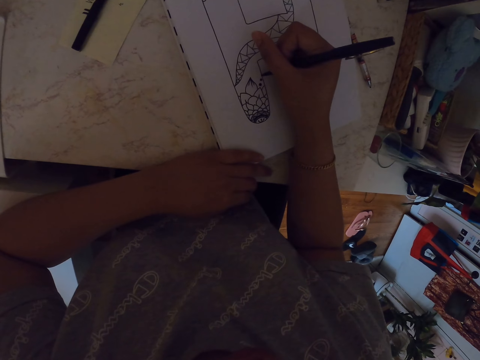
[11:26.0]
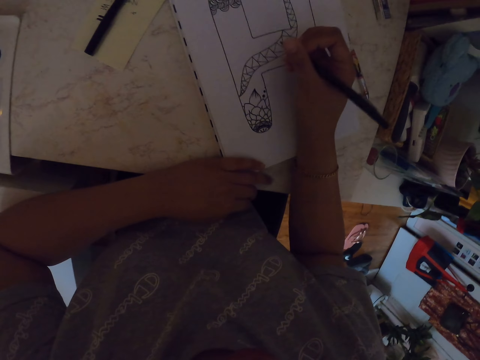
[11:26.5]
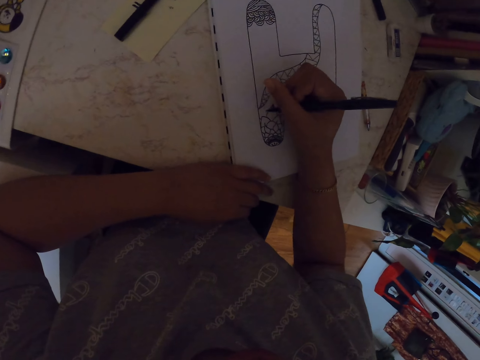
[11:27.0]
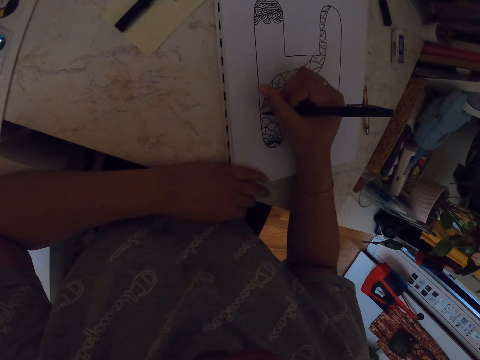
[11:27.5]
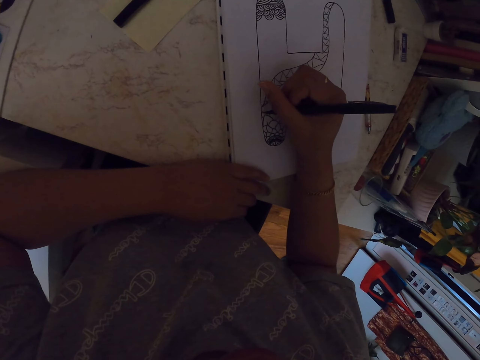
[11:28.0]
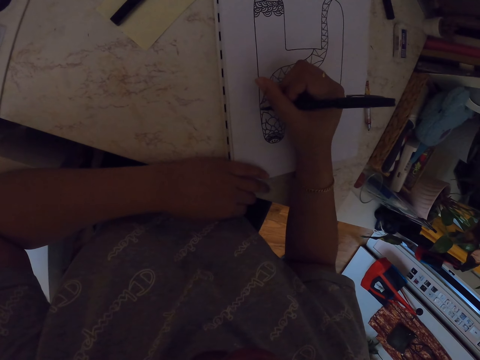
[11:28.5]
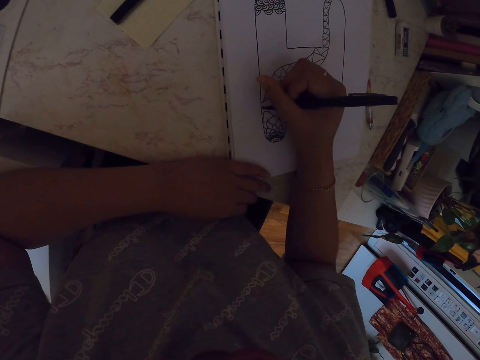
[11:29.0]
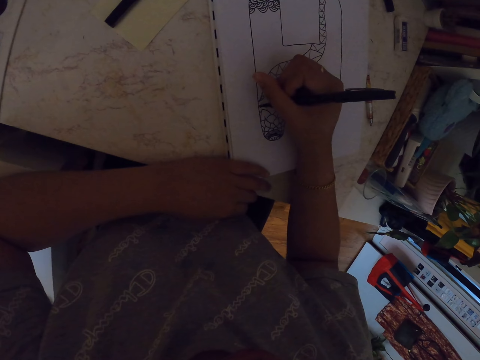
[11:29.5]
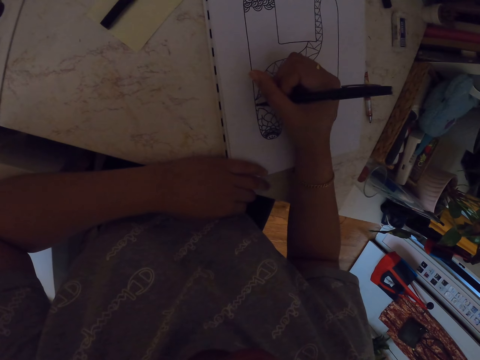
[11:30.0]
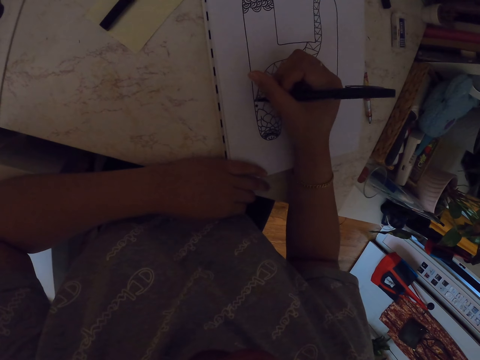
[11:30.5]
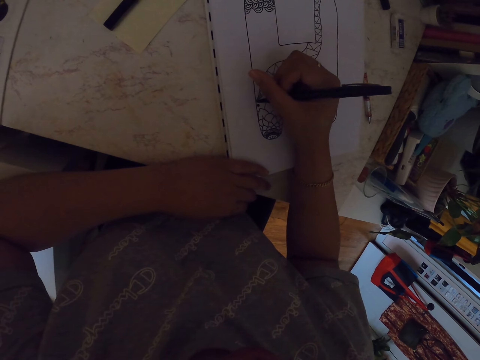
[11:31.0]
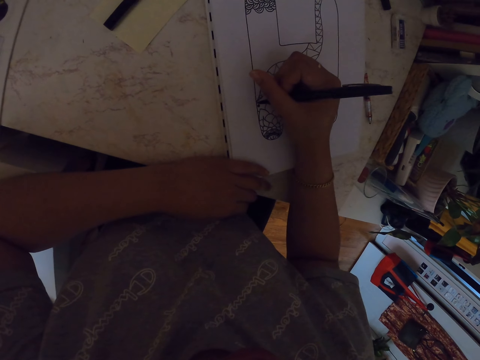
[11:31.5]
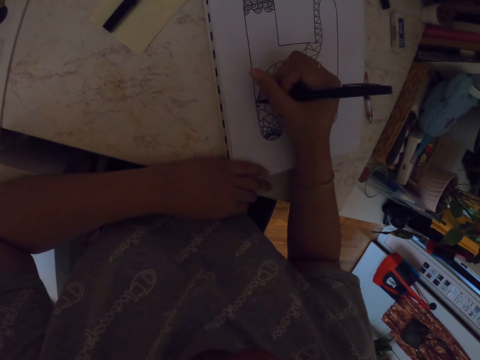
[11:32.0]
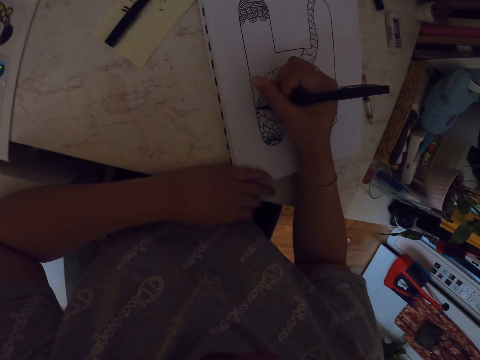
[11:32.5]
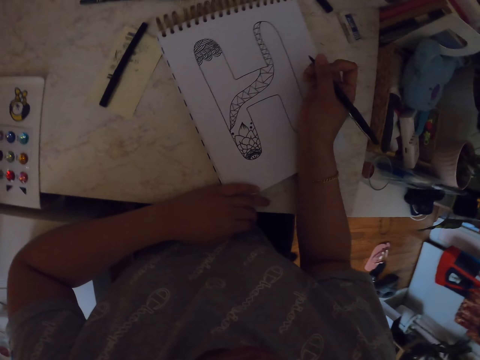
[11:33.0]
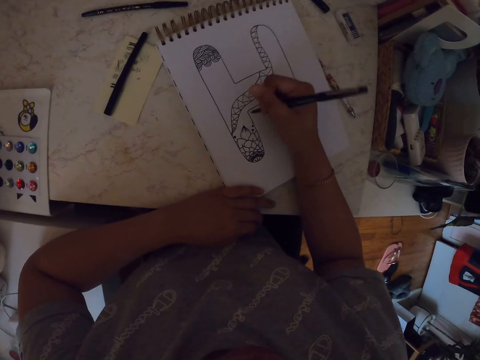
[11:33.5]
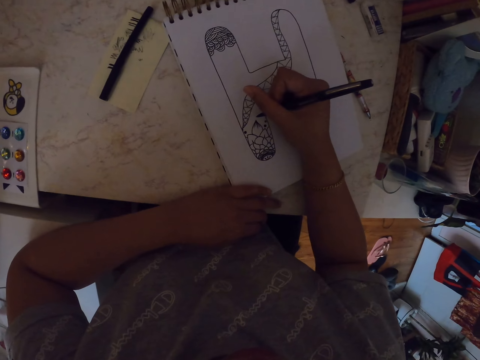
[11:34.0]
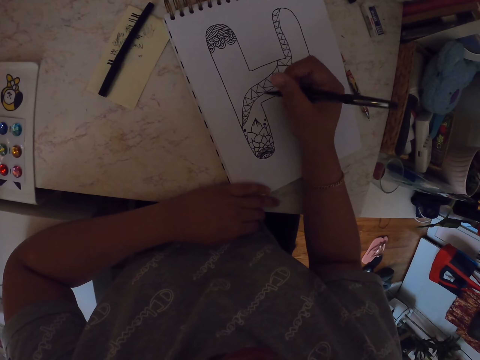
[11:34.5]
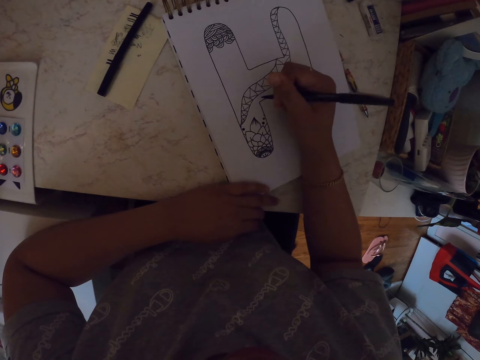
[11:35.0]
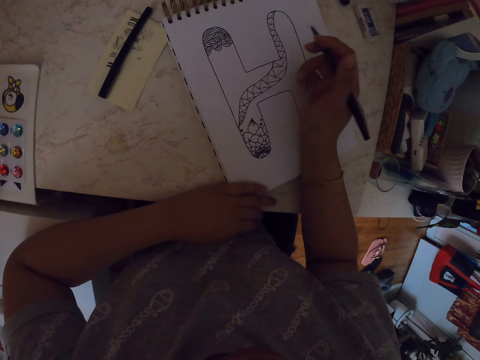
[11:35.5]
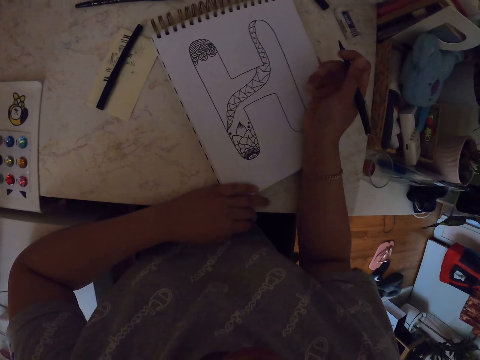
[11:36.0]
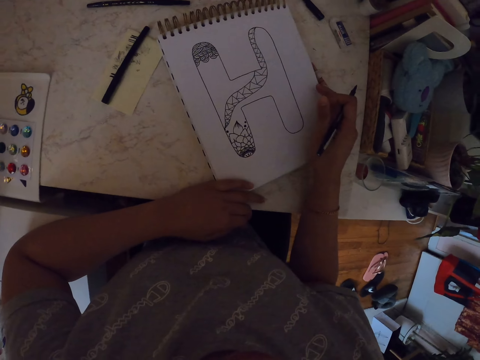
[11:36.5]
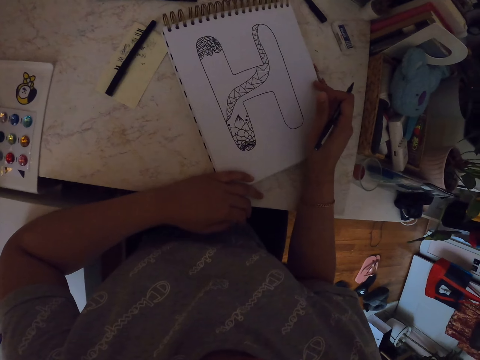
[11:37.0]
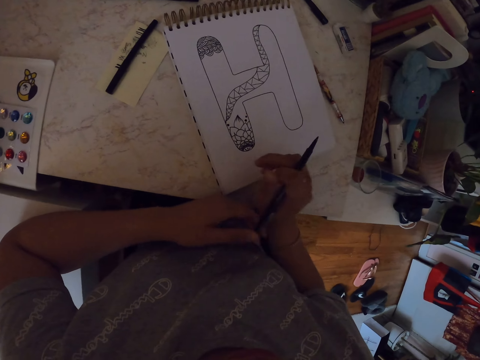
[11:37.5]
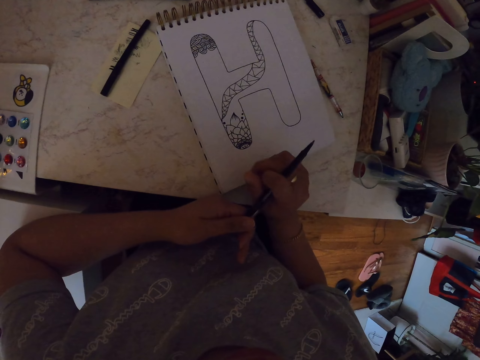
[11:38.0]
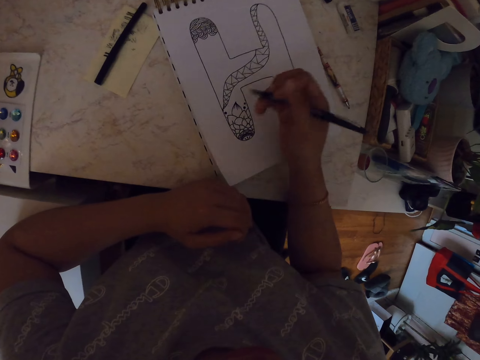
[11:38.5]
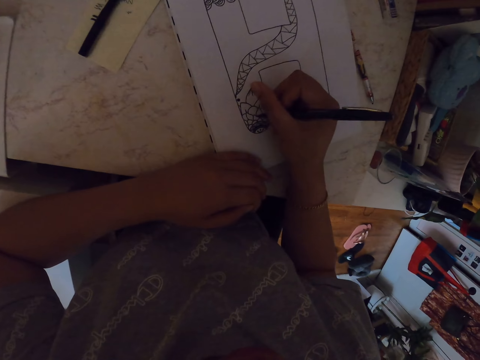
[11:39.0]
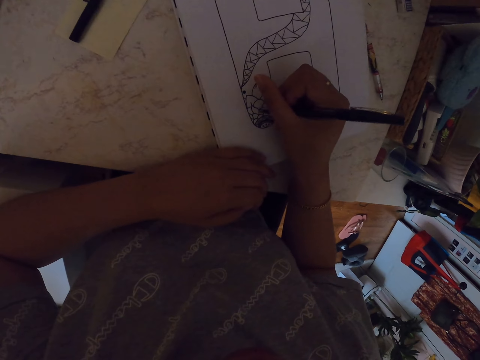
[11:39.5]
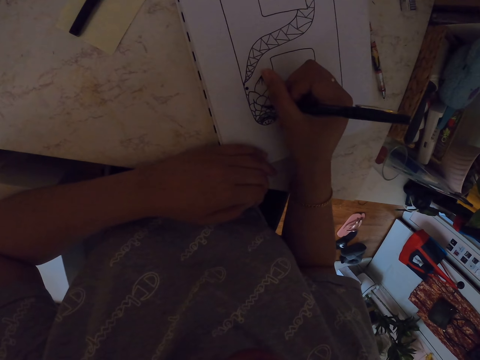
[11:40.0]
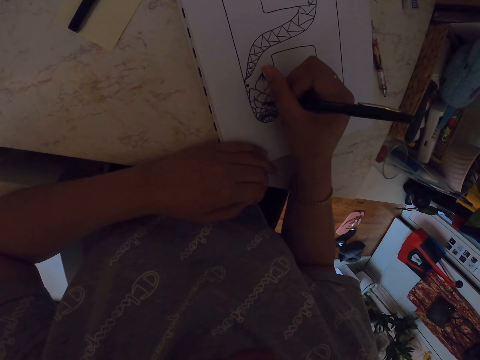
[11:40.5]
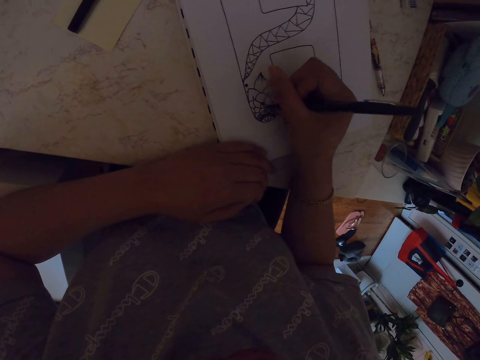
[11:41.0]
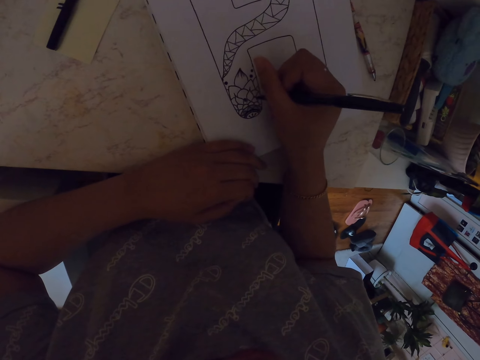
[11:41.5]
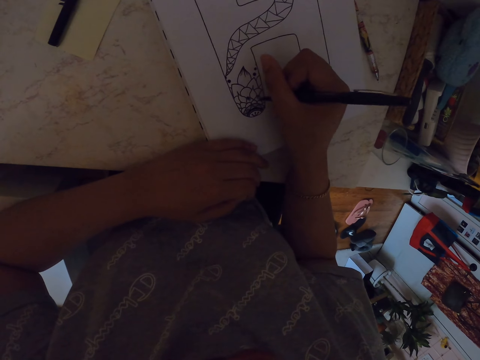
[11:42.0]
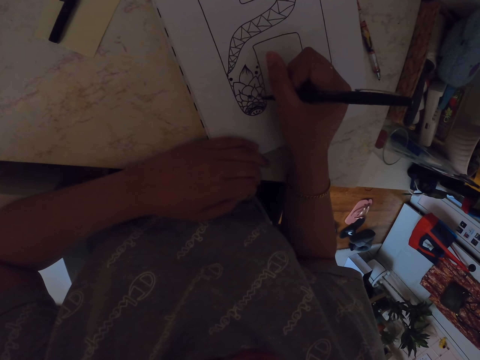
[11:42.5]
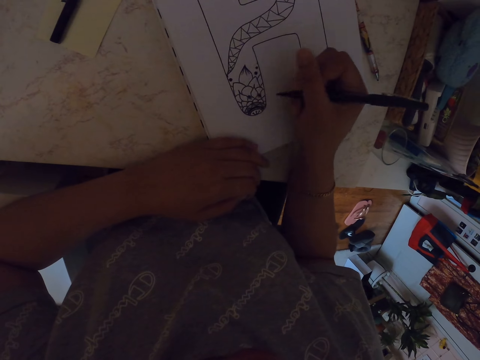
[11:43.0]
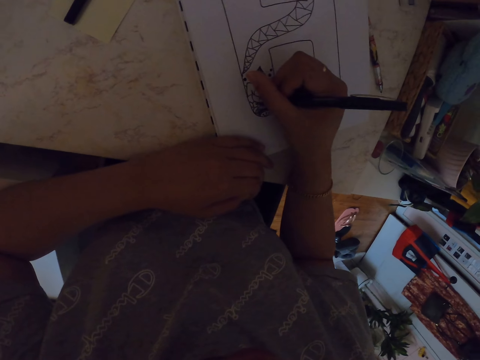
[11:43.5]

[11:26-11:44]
The camera wearer moves his hand. He draws a drawing on a book with a pen. He moves his hand. He moves the drawing book. He holds the drawing pen in both hands. He draws a drawing on the book with the pen.

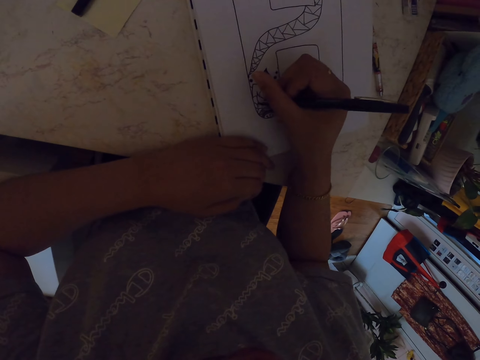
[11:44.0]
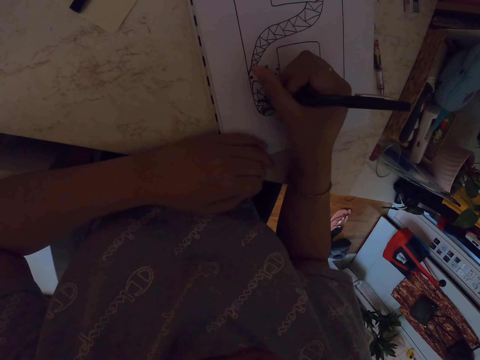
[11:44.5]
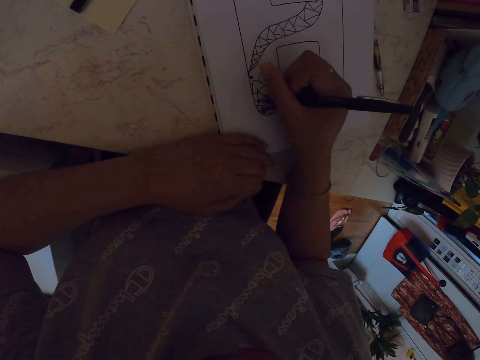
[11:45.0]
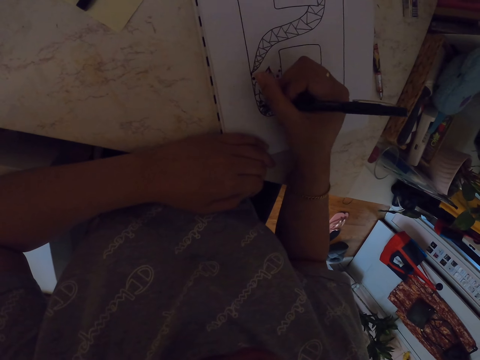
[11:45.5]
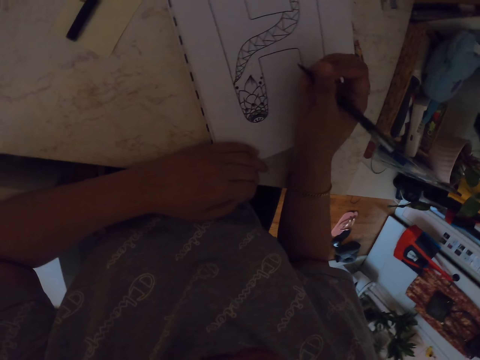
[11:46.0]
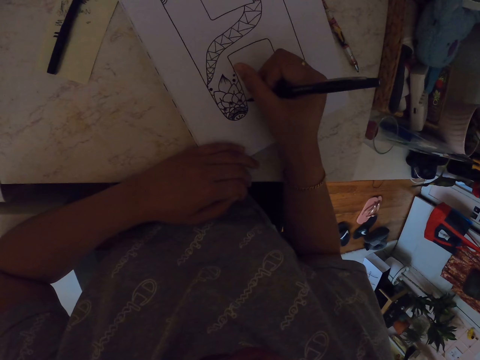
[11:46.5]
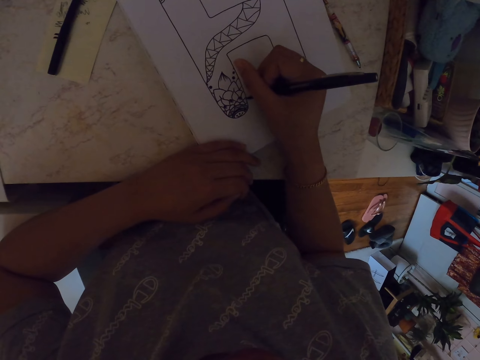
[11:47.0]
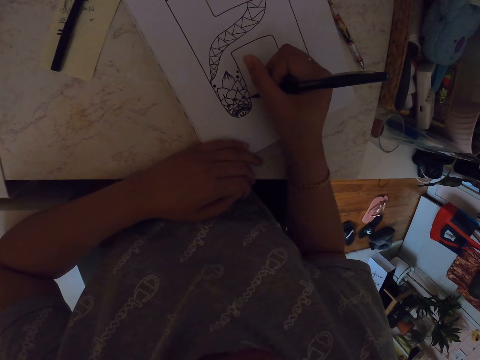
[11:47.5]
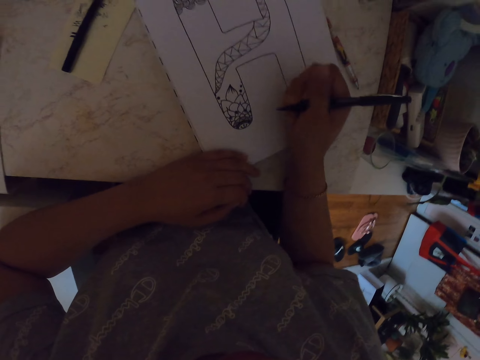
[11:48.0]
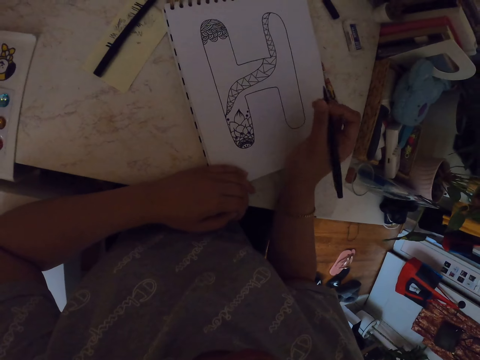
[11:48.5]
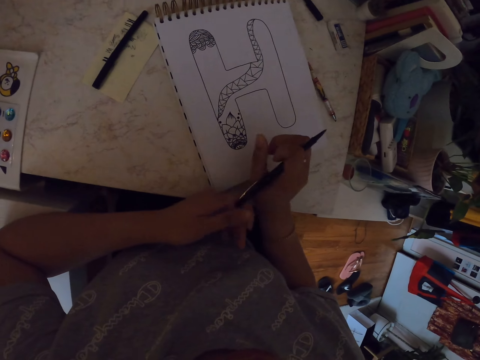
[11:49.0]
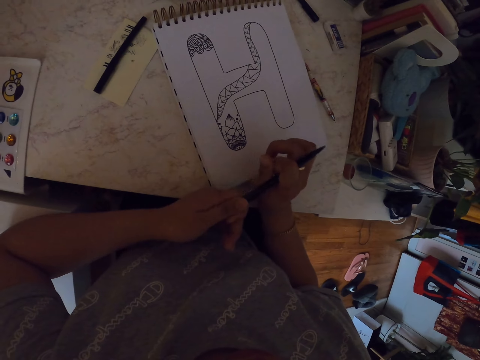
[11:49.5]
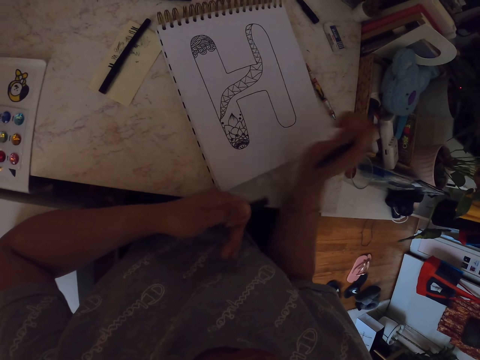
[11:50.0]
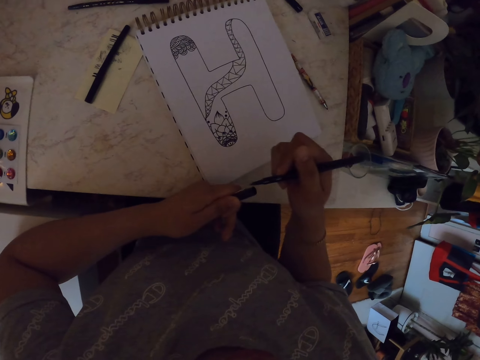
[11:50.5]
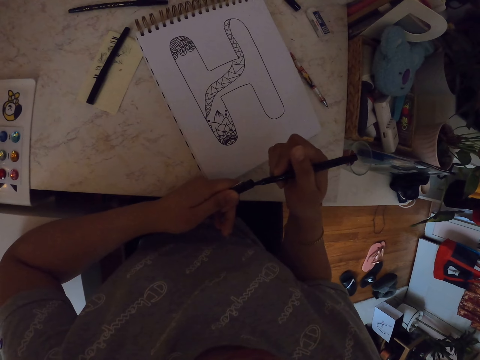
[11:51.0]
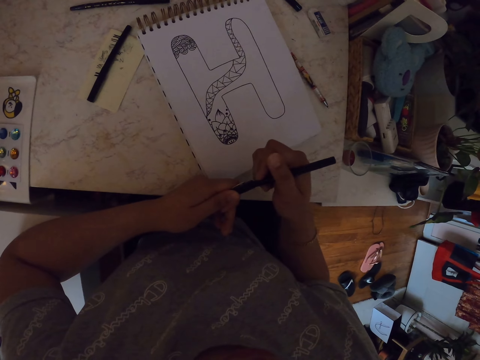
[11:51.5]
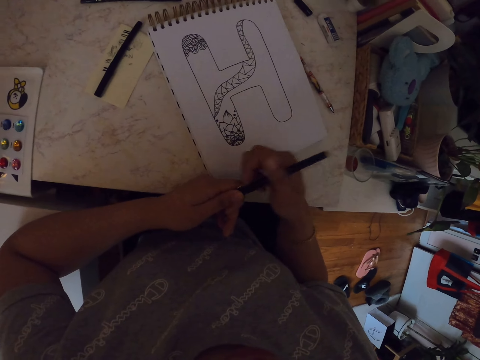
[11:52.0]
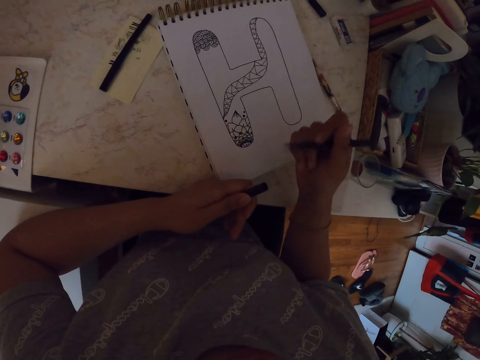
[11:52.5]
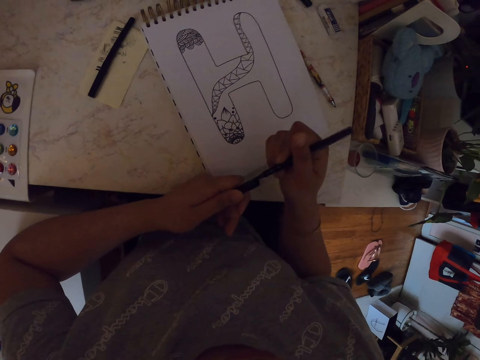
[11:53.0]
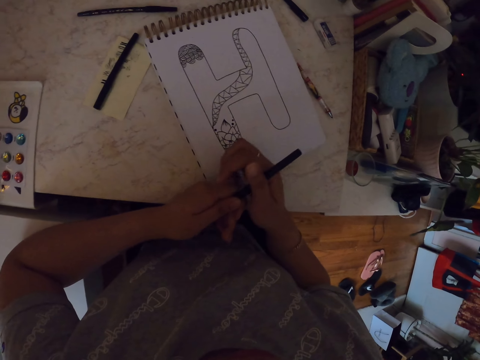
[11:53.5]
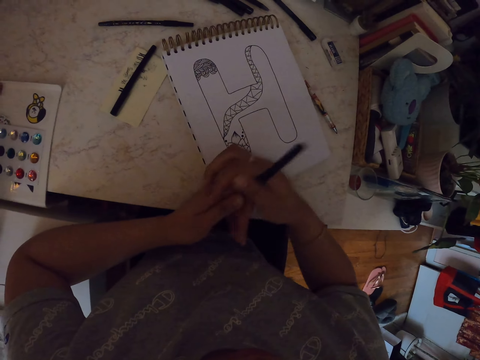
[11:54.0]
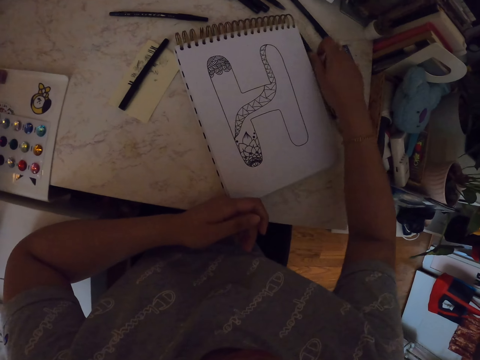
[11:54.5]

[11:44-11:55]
The camera wearer moves his hand. He draws a drawing on a book with a pen. He holds the pen in both hands. He removes the lid of the drawing pen. He closes the lid of the drawing pen. He returns the drawing pen.
